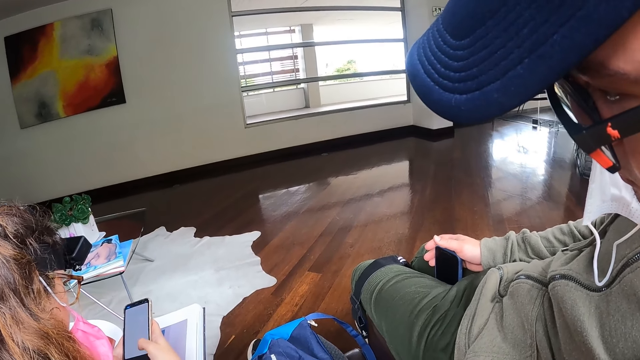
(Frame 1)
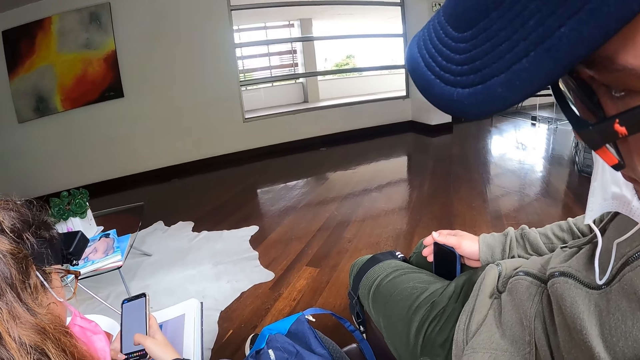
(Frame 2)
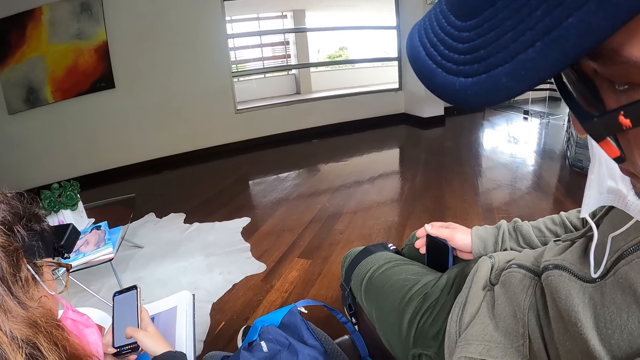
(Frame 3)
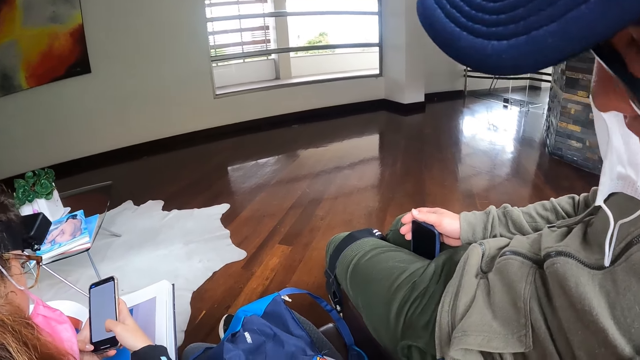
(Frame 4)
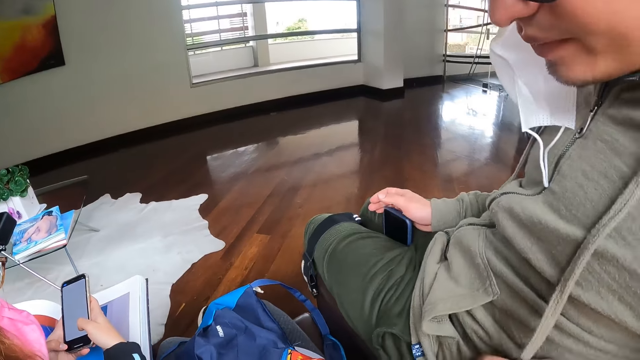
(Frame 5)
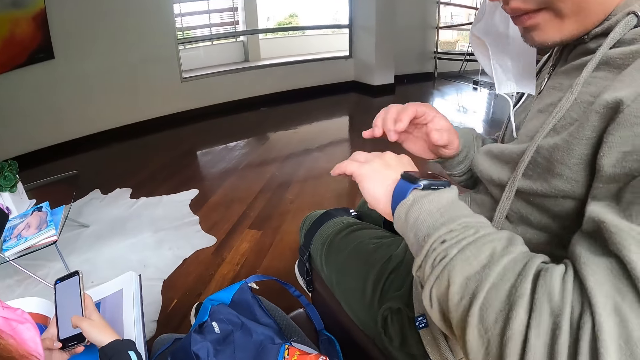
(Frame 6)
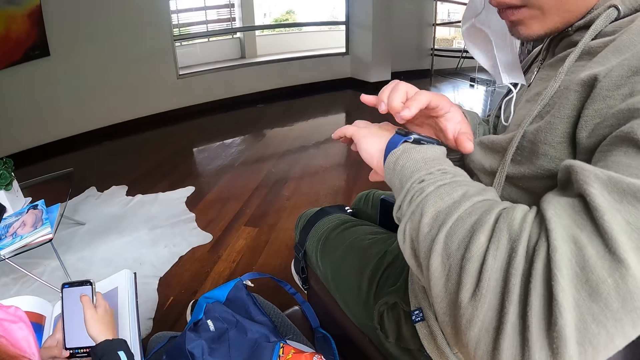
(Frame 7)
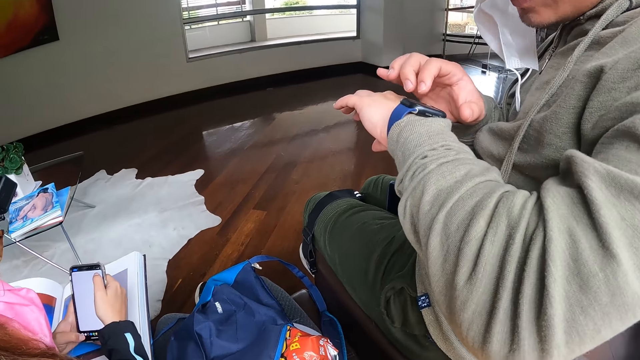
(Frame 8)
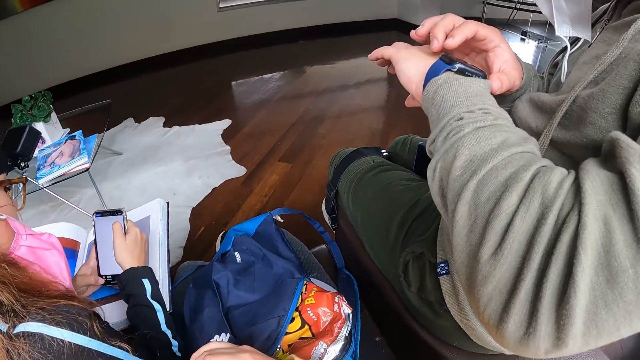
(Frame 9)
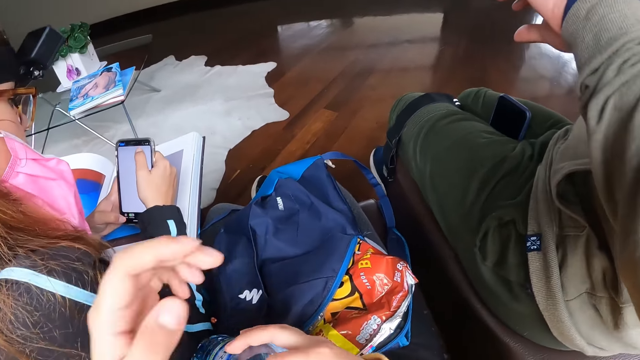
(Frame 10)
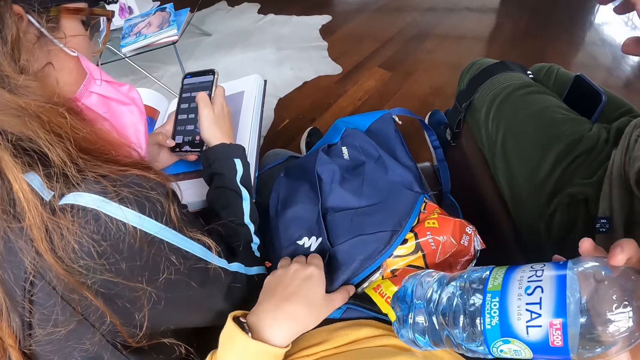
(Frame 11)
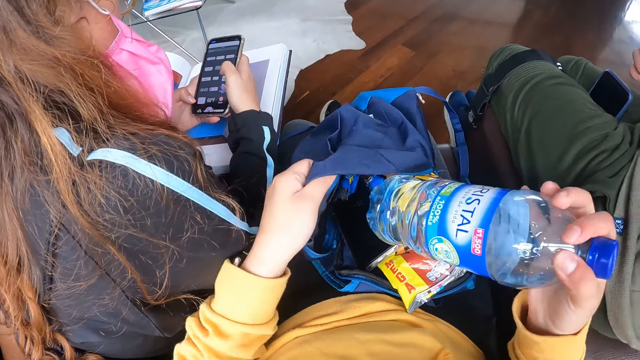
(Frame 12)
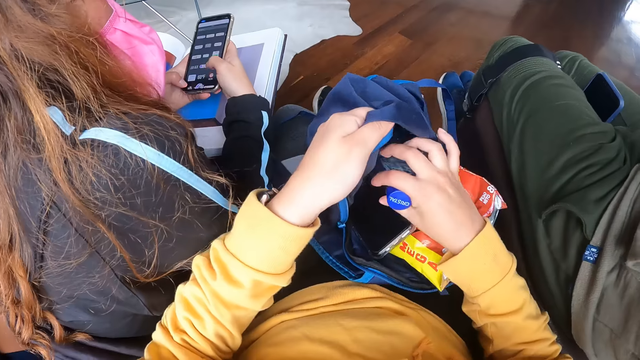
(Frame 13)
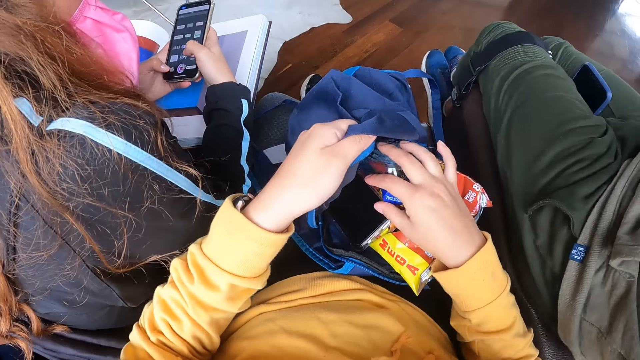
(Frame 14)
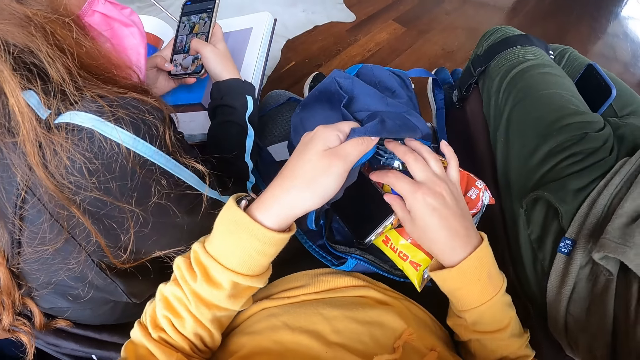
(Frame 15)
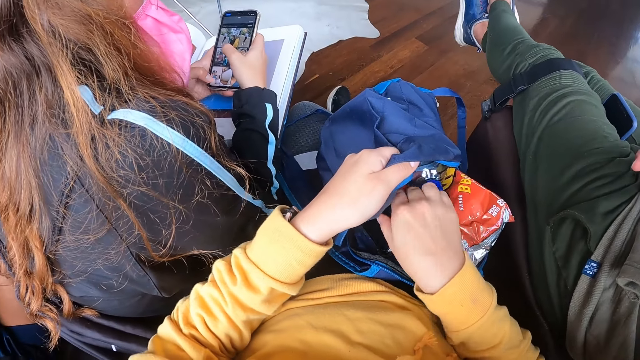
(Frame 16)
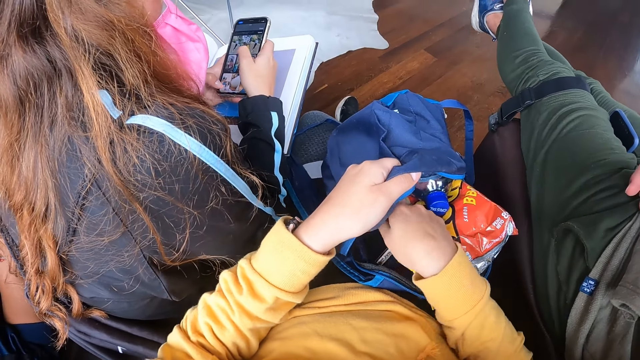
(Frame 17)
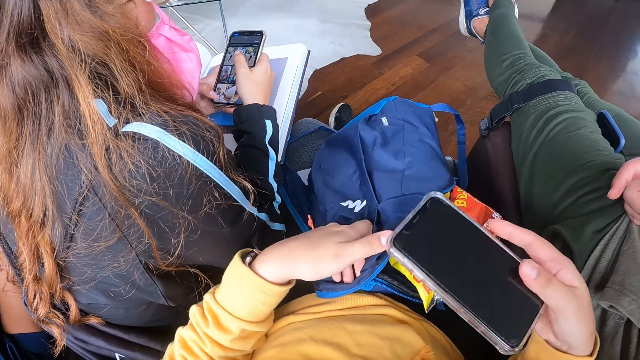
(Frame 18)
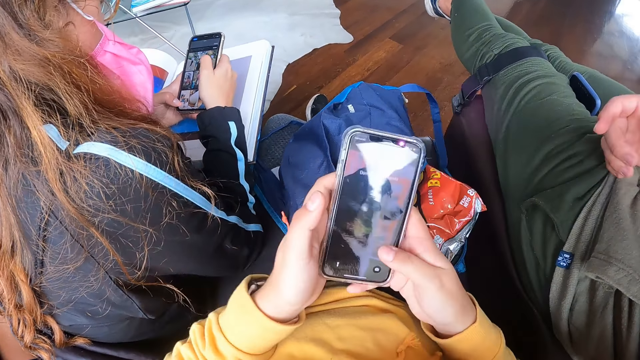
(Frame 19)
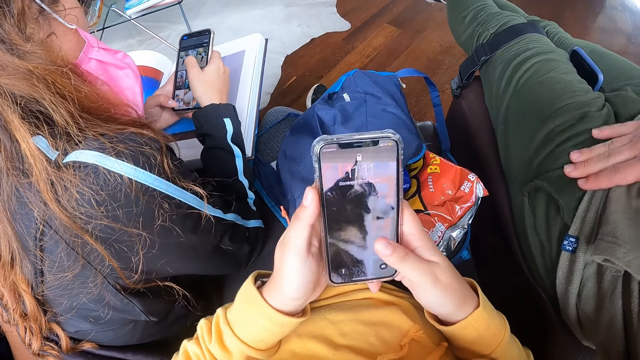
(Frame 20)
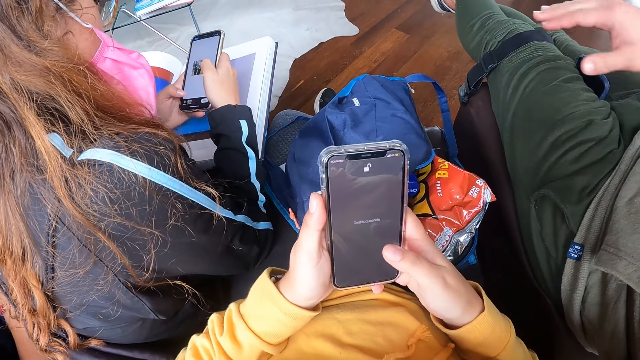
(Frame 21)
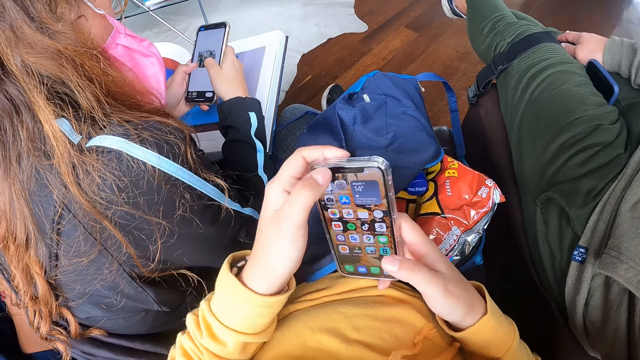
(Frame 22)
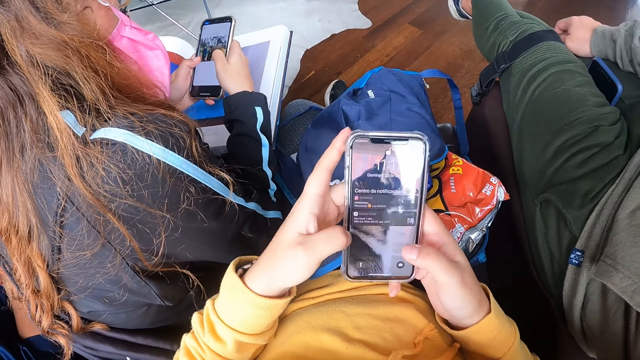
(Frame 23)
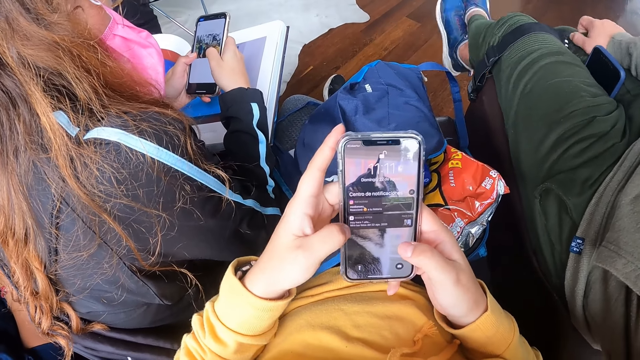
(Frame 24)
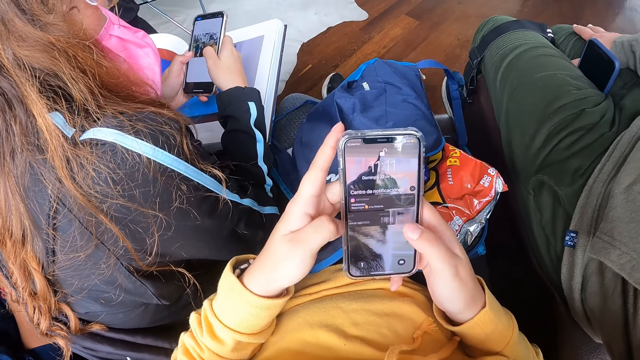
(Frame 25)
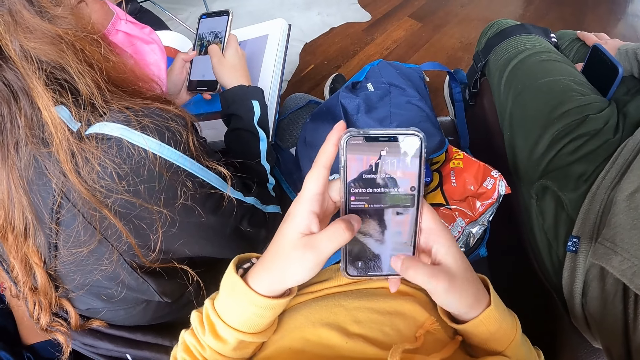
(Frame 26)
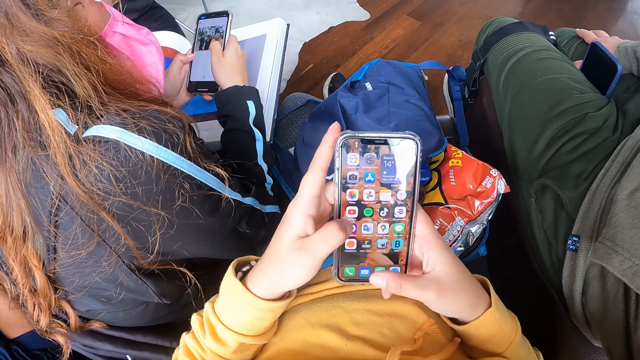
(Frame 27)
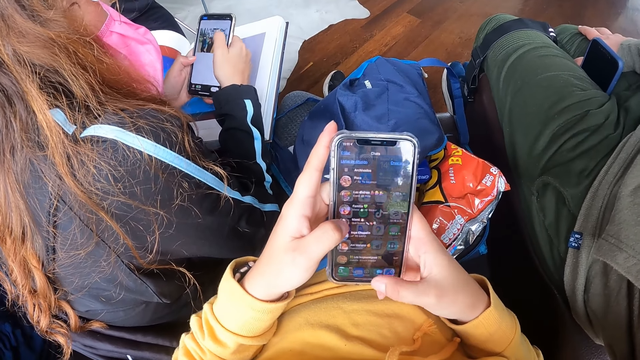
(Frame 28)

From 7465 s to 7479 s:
The man operates the smartwatch on his left hand with his right hand. The man looks at the watch. The camera wearer opens the bag with her left hand. She touches the bag. She places the bottle in the bag with her right hand. She picks up a phone from the bag with her right hand. She holds the phone with both hands and operates the phone with both hands.

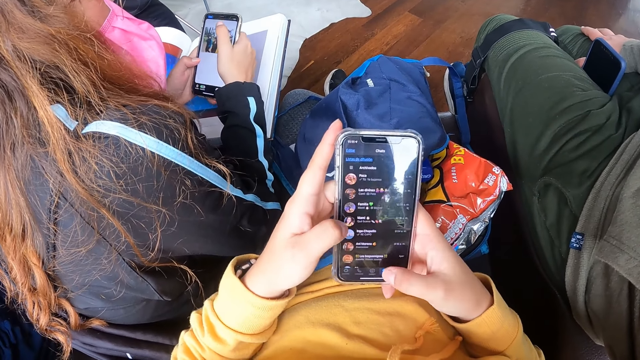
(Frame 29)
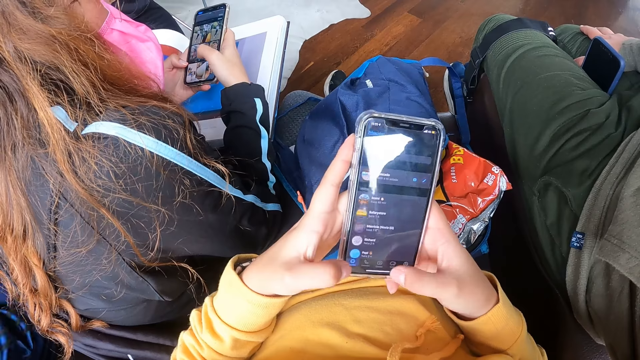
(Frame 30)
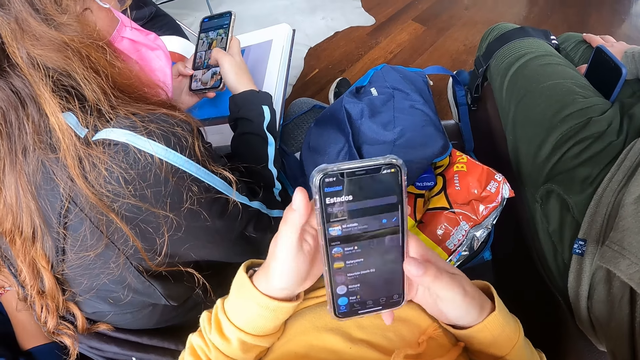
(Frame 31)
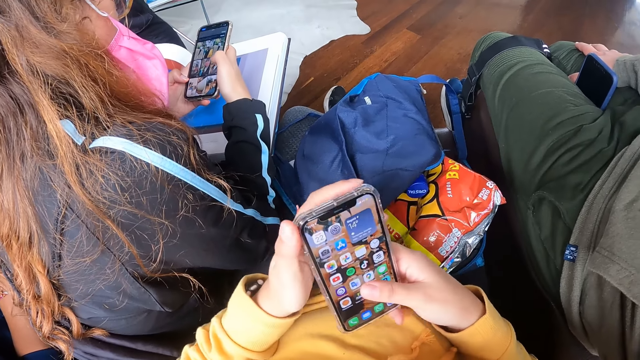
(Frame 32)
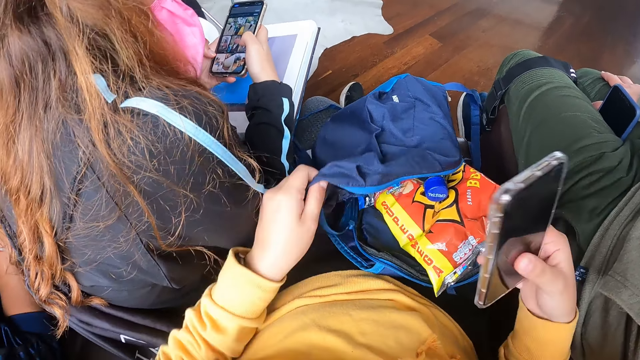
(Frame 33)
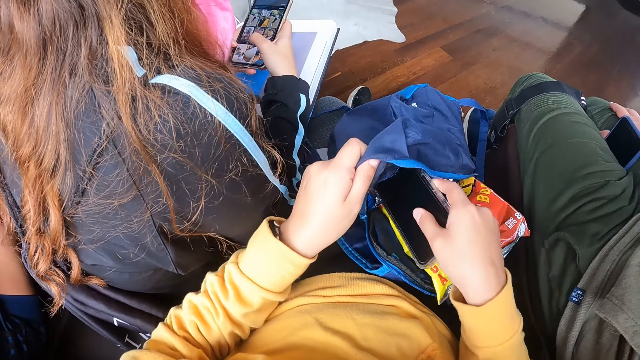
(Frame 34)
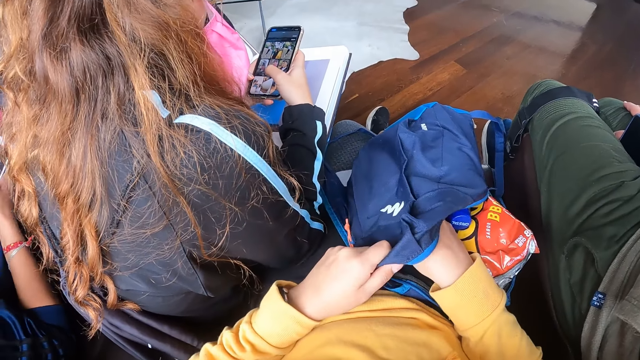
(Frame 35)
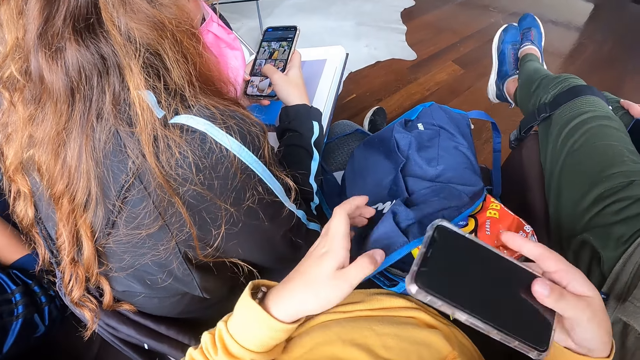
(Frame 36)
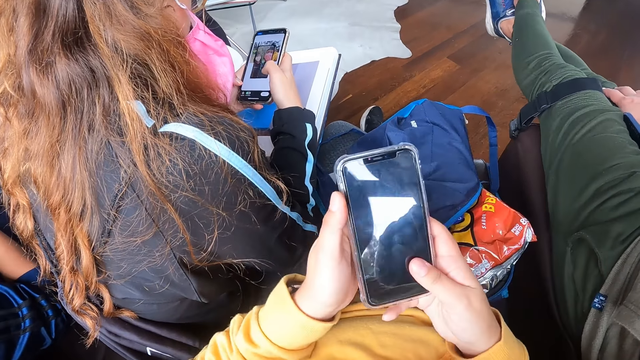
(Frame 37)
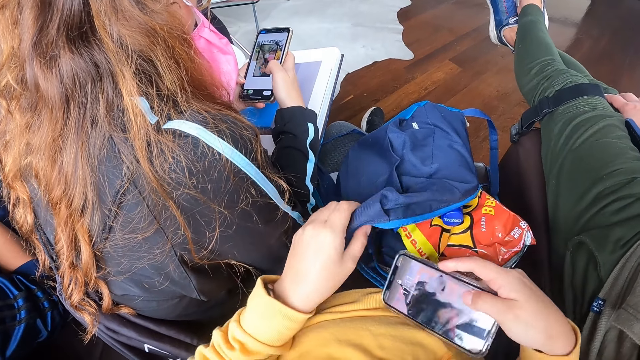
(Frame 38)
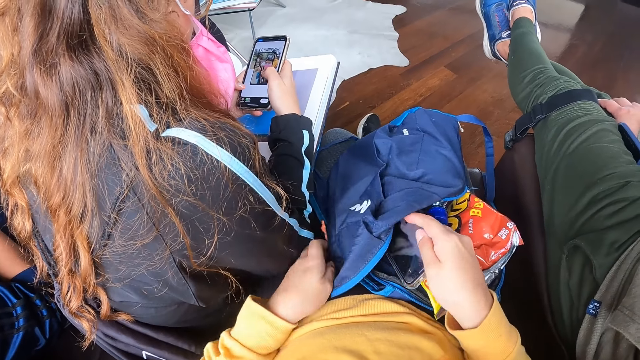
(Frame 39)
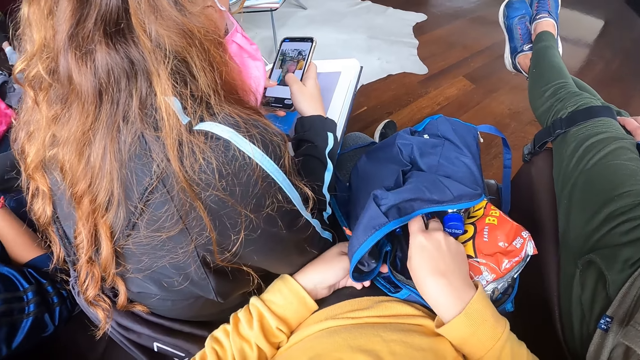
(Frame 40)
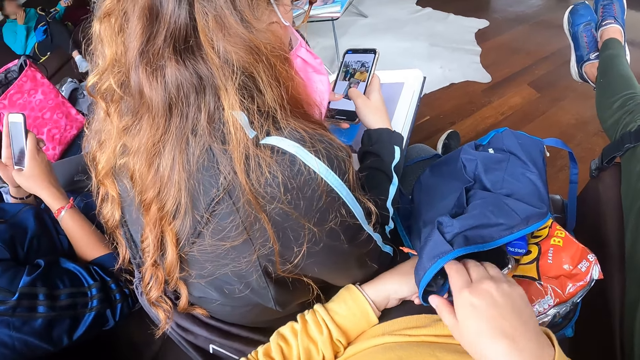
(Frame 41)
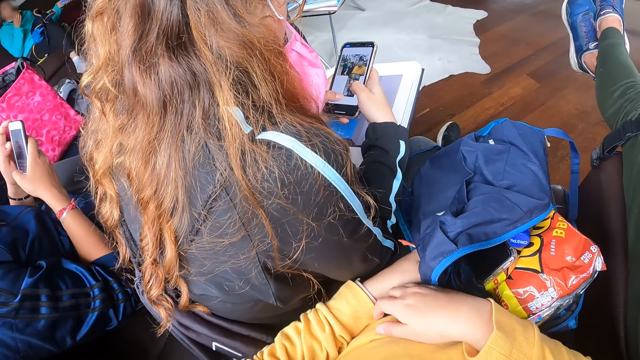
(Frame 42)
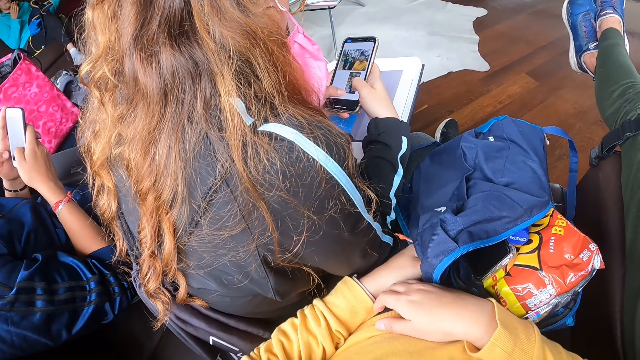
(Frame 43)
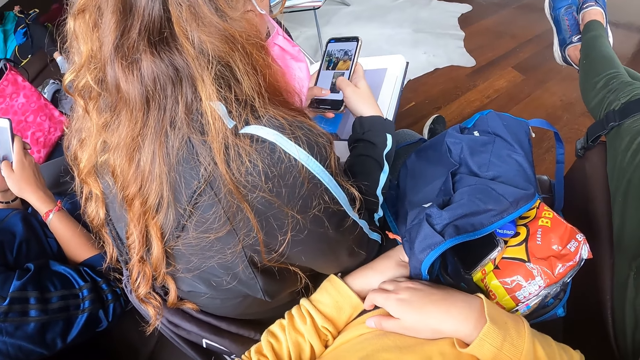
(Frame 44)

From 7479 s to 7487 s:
The camera wearer holds the phone with her right hand. She opens the bag with her left hand. She places the phone in the bag with her right hand. She pulls the phone out of the bag with her right hand. She holds the phone with both hands. She opens the bag with her left hand. She places the phone in the bag with her right hand. A man holds the phone with both hands. He operates the phone with both hands.
